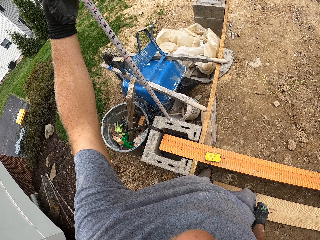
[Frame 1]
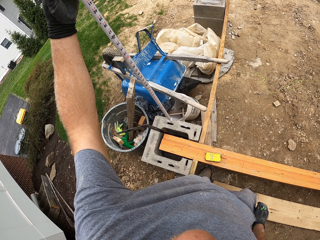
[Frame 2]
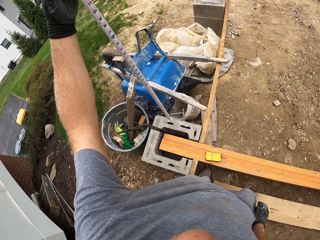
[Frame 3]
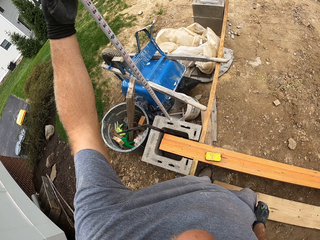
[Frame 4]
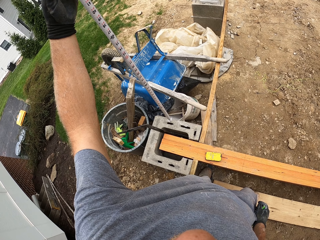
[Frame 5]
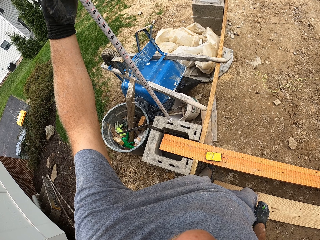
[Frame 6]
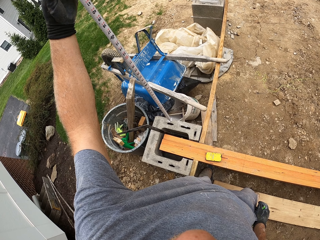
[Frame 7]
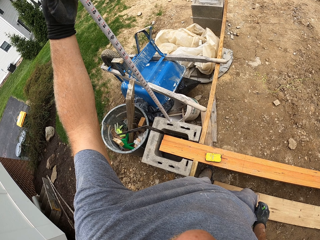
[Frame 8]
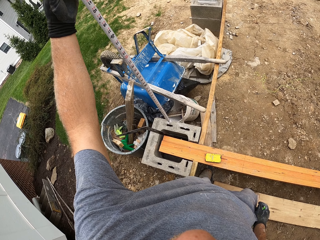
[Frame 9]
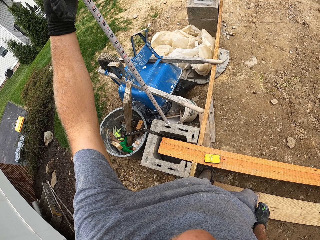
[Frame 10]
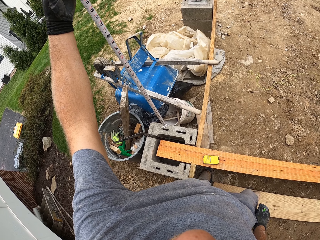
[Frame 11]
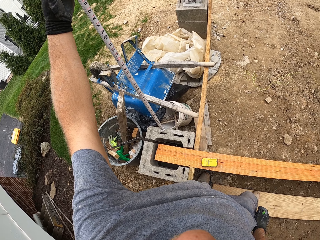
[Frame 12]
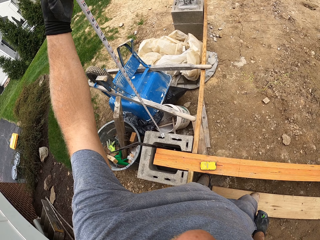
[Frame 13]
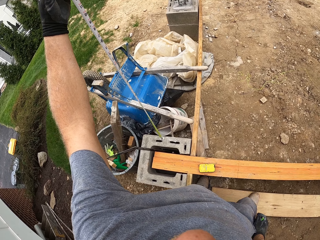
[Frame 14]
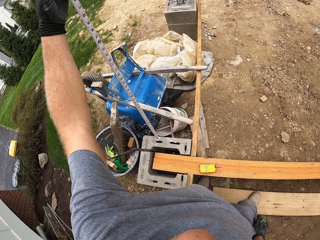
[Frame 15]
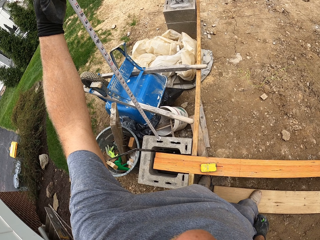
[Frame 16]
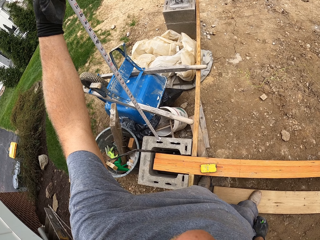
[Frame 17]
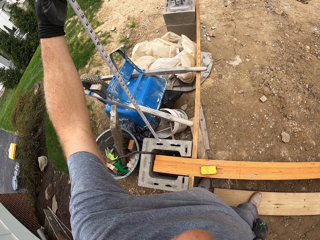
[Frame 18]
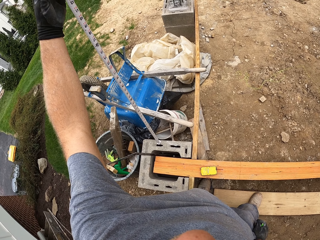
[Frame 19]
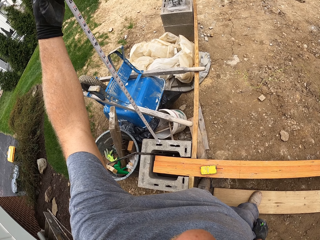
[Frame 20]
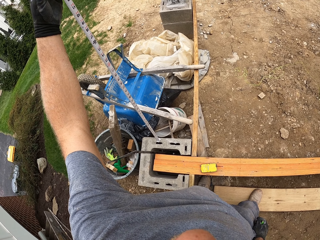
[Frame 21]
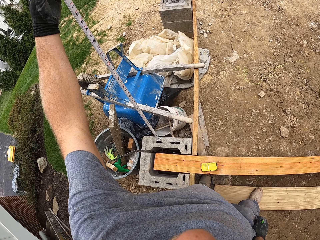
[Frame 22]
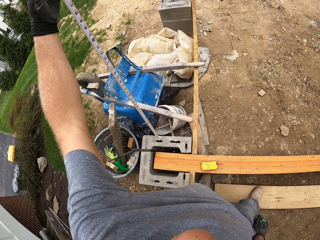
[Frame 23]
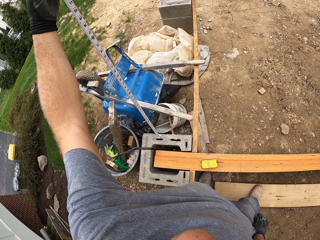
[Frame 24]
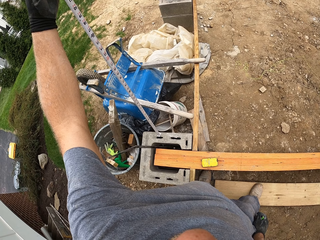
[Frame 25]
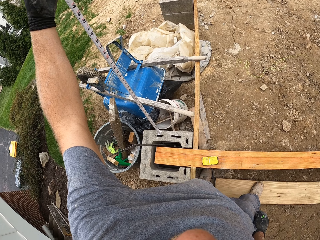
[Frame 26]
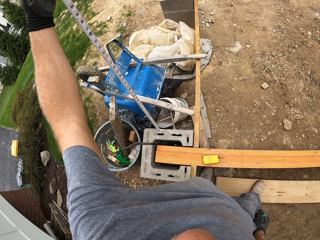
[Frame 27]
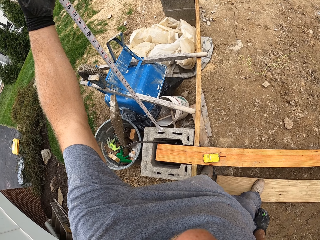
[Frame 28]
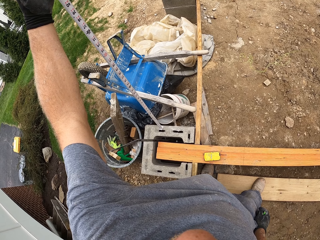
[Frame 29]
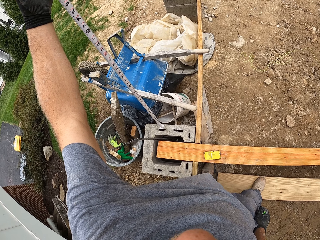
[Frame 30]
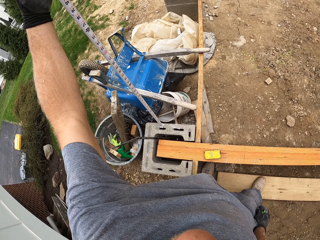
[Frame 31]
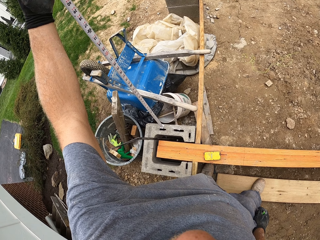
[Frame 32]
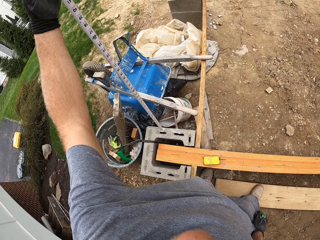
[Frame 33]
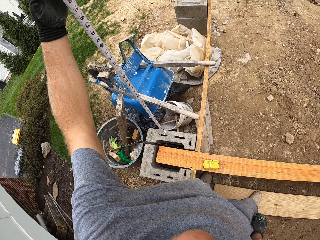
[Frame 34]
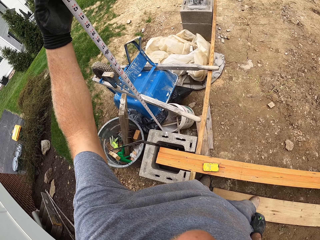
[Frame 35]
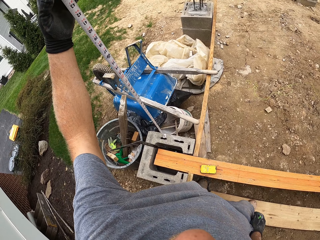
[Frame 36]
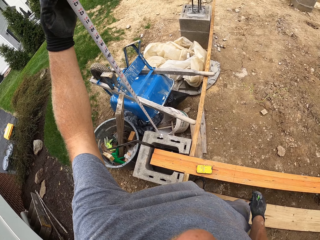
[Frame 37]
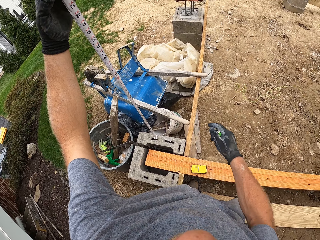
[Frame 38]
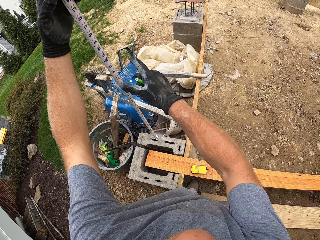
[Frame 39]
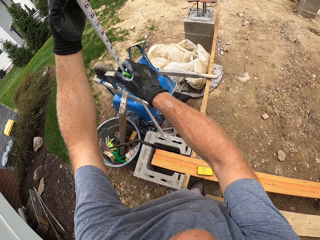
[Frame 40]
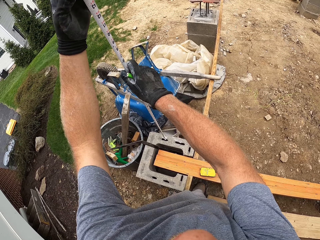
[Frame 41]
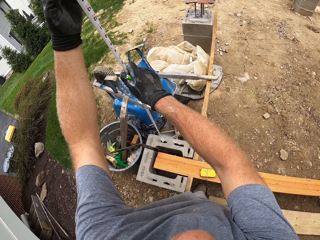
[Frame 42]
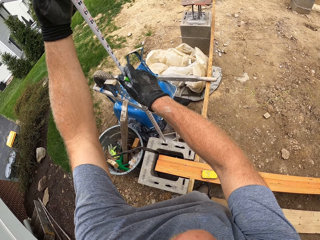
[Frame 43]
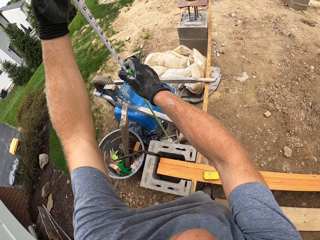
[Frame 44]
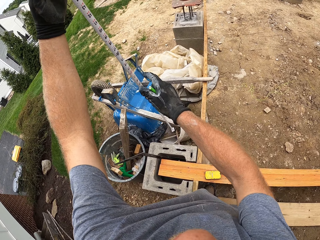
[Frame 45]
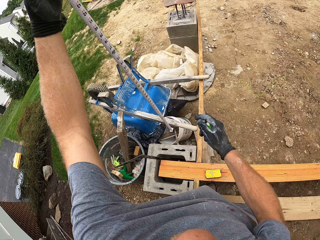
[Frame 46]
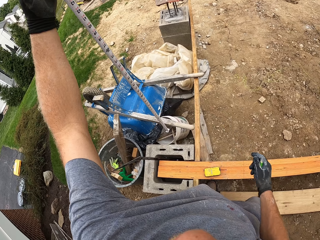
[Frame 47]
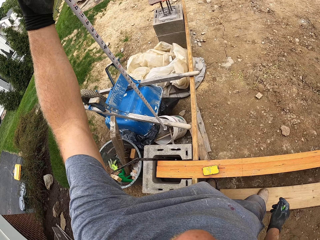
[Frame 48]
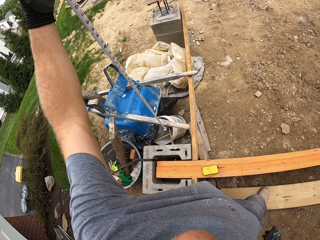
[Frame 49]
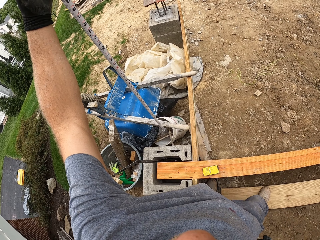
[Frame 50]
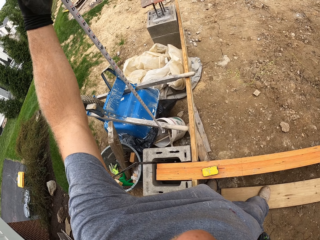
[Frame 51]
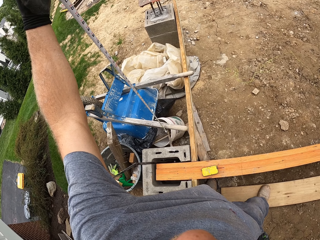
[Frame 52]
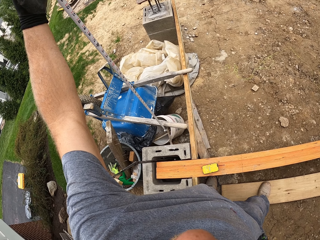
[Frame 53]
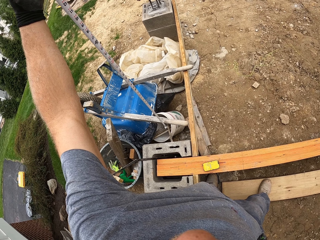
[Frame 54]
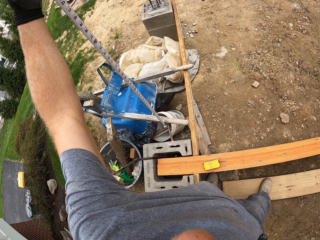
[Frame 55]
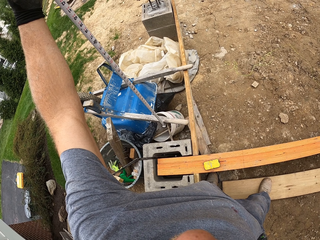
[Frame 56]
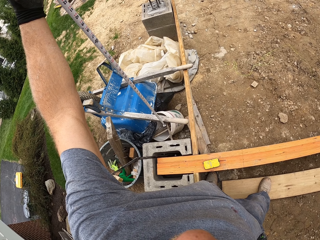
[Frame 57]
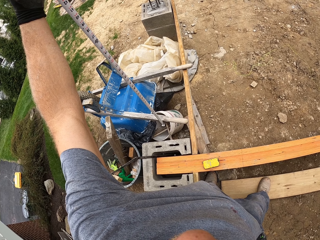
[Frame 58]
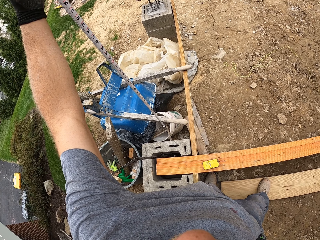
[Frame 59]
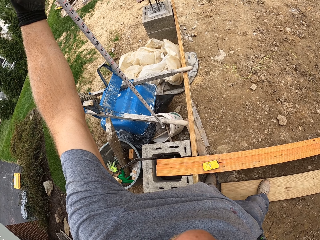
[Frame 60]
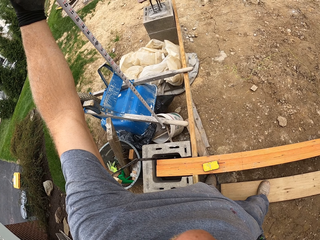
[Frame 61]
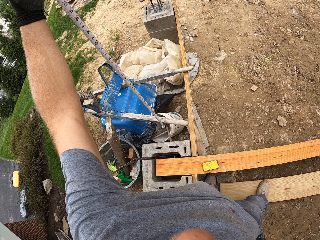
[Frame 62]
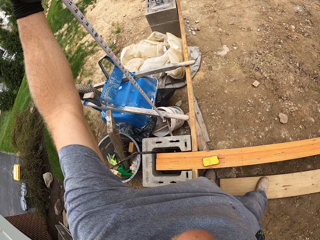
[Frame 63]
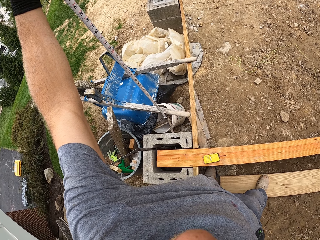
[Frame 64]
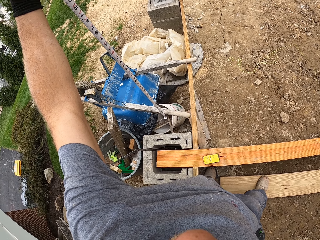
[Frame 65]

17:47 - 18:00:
The camera wearer adjusts the measuring tape. They touch the tape measure. They measure the height.

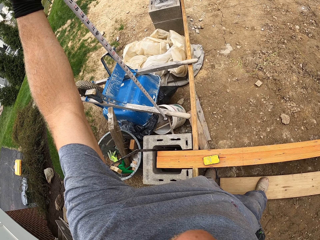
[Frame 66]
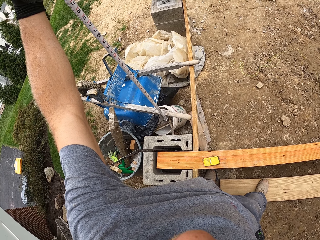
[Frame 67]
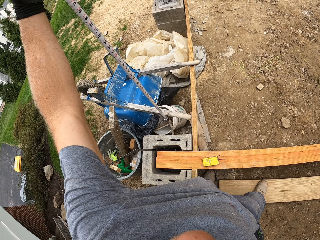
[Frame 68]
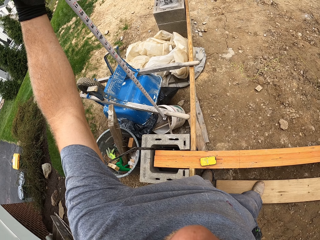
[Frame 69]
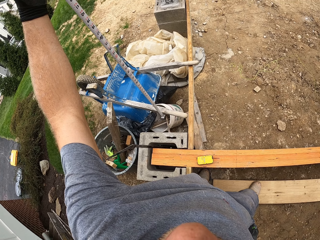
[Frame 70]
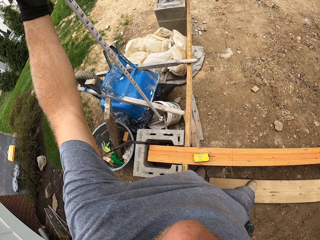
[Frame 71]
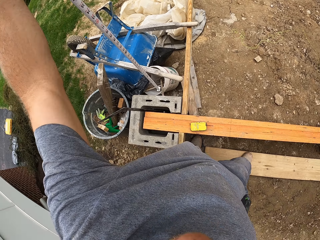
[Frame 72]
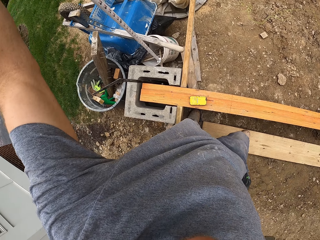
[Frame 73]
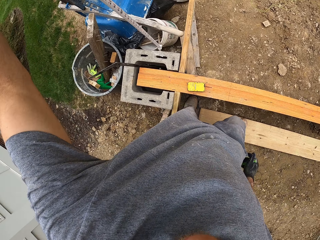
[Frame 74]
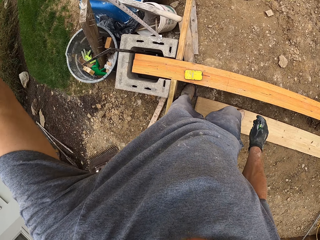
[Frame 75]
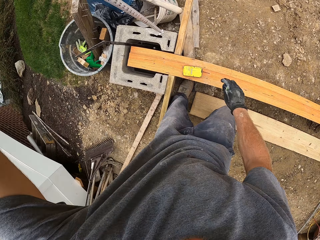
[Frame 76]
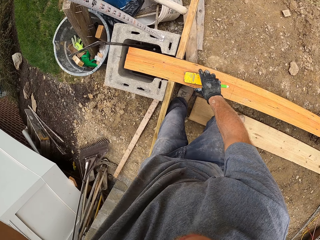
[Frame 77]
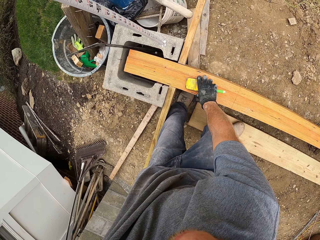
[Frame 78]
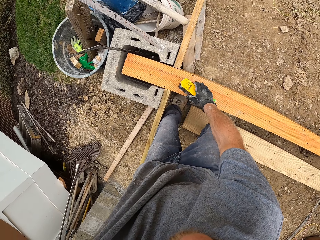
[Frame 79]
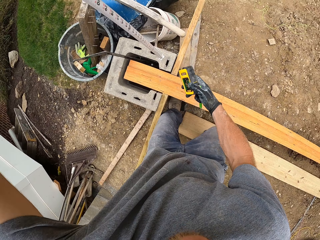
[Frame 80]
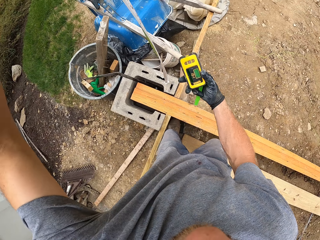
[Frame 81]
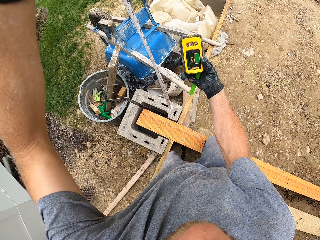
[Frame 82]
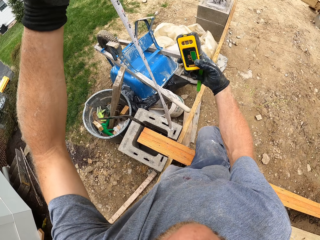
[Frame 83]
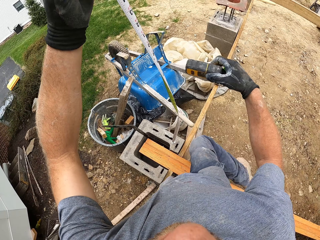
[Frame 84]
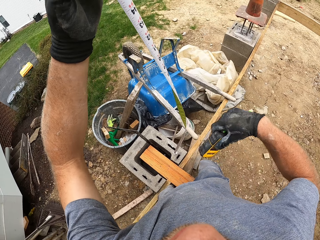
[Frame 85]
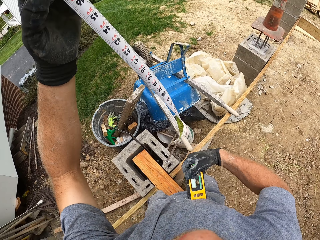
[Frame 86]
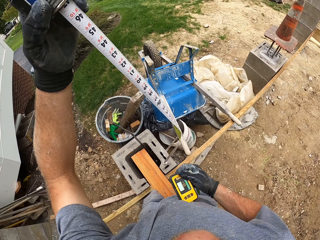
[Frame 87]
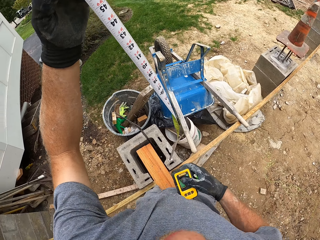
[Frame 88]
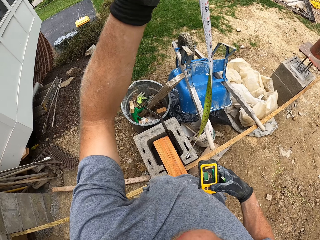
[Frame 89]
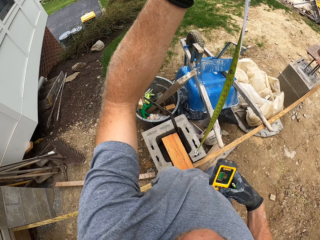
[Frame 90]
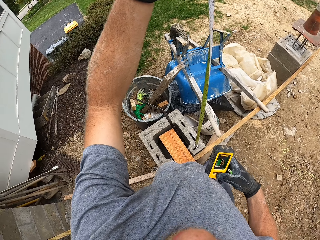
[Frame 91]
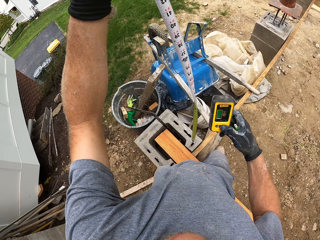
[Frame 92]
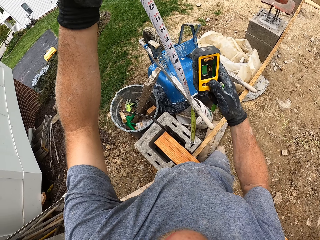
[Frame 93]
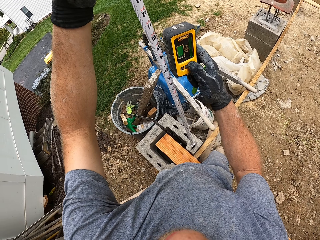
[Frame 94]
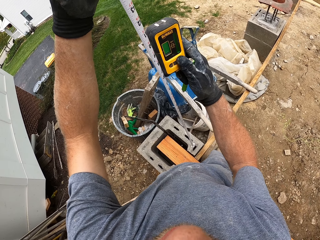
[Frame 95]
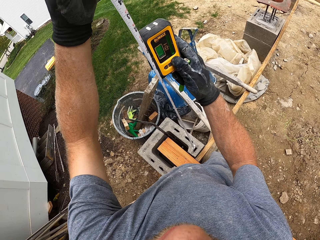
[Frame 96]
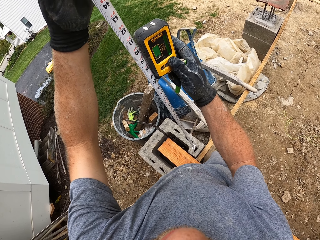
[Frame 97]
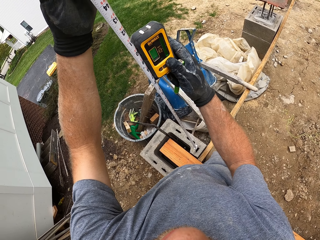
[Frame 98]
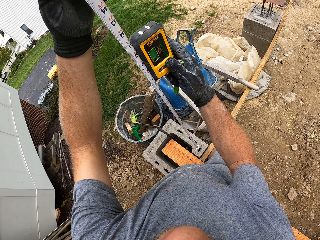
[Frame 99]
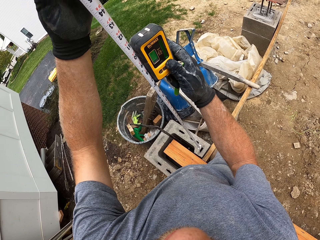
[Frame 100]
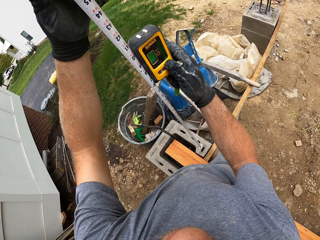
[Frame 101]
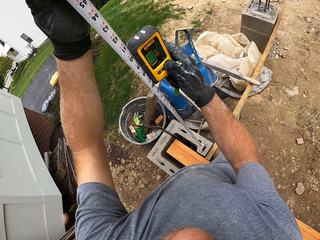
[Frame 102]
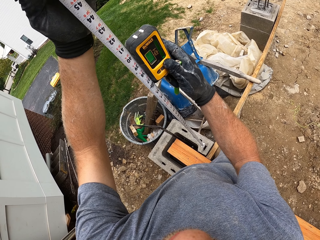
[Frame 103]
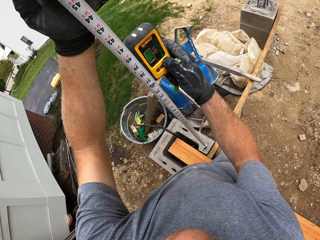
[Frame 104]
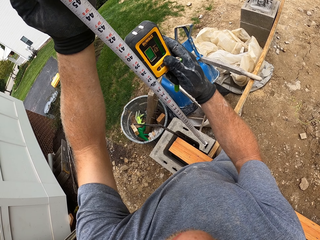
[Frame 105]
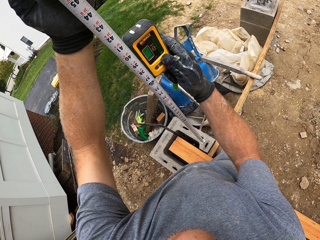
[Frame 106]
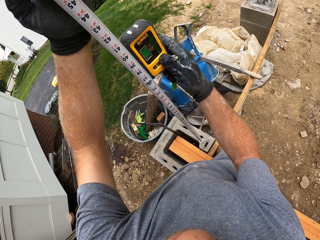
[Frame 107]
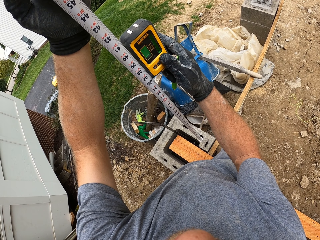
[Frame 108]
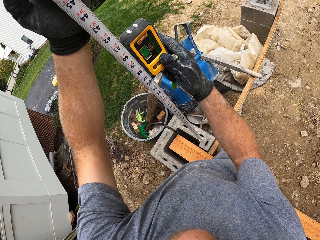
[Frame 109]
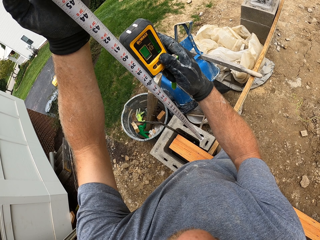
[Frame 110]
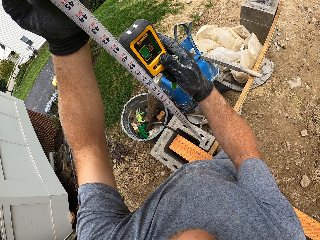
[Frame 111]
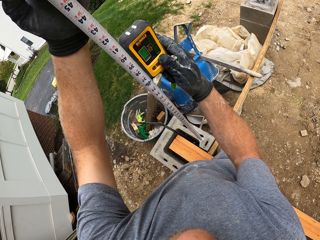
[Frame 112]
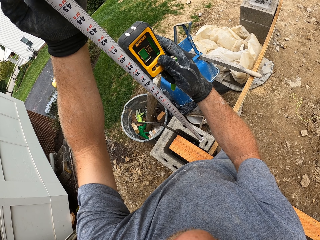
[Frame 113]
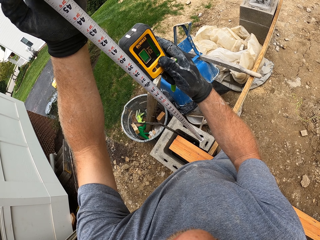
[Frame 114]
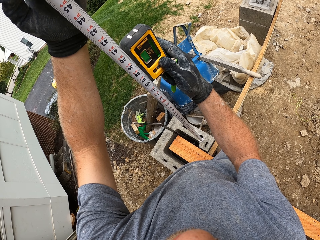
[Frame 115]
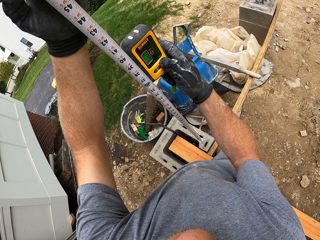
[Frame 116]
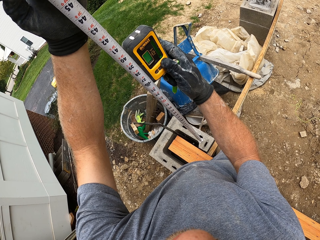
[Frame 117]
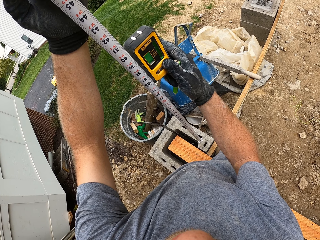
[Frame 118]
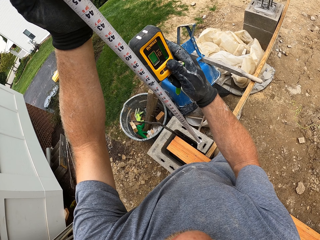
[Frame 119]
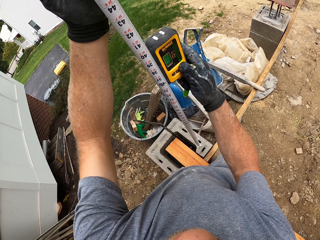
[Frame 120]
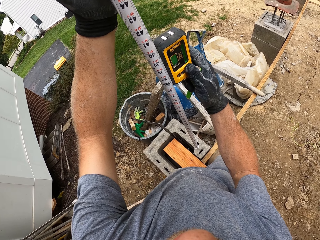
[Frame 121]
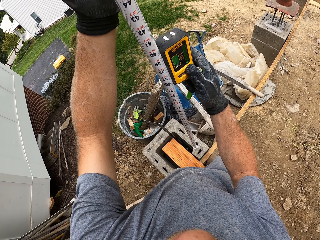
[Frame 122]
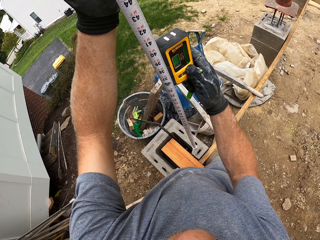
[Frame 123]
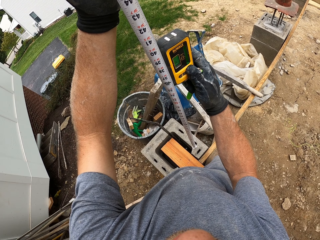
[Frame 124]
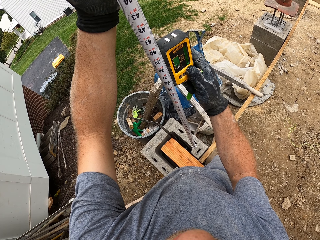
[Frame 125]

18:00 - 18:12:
The camera wearer picks up the laser measure or laser detector on the plank. They place the laser measure beside the measuring tape. They check the level accuracy with the laser detector.
